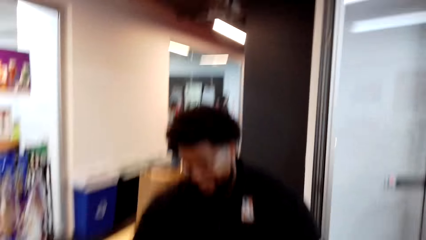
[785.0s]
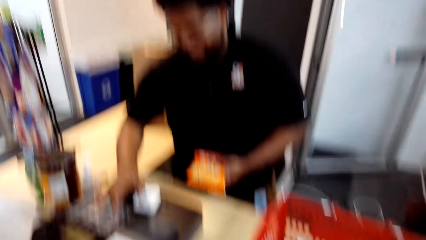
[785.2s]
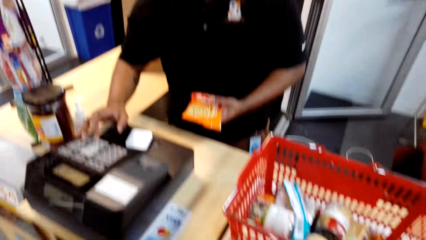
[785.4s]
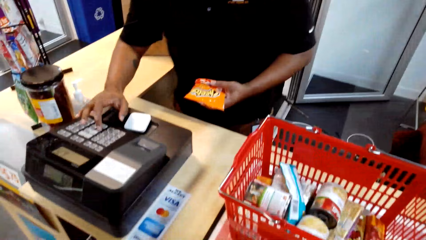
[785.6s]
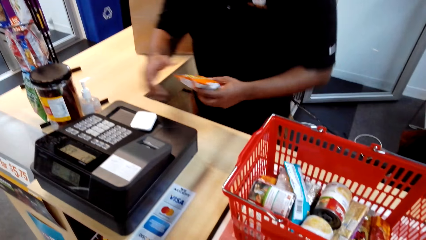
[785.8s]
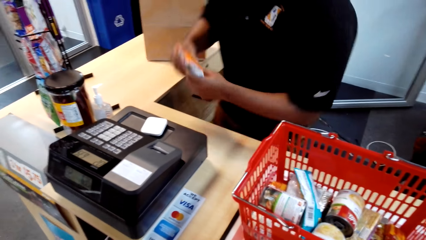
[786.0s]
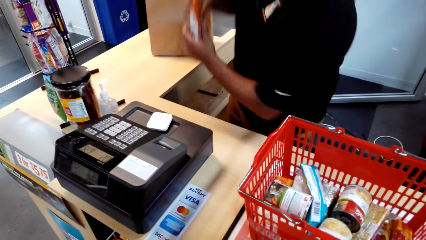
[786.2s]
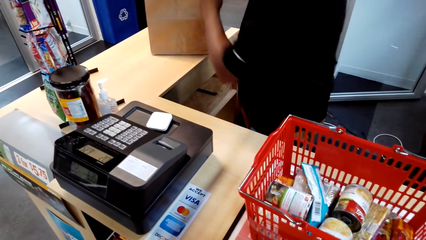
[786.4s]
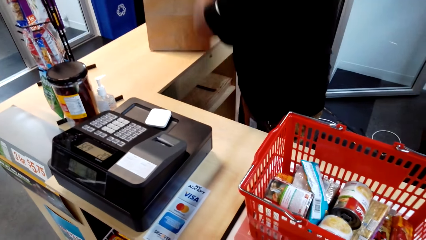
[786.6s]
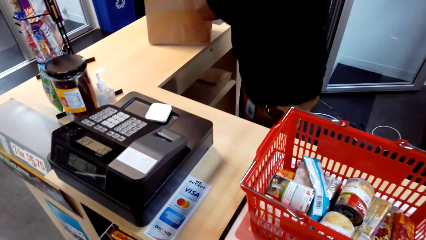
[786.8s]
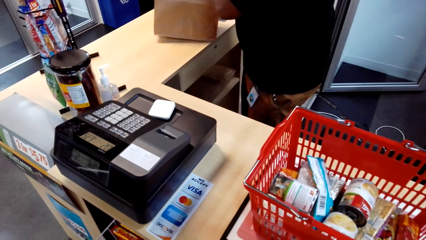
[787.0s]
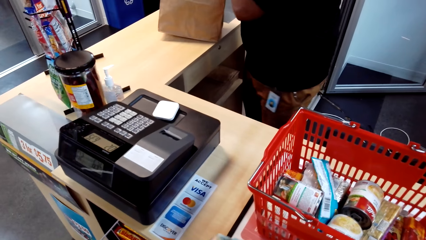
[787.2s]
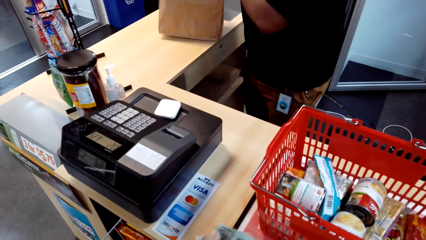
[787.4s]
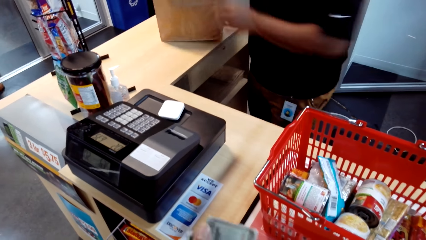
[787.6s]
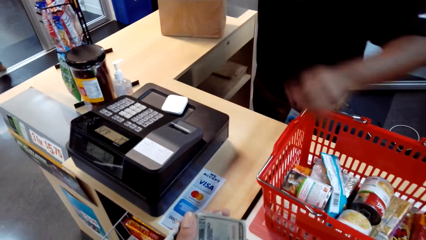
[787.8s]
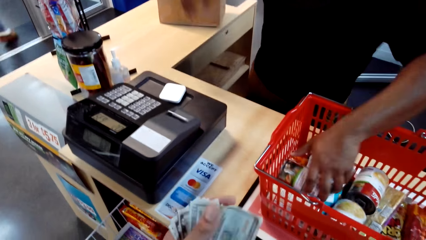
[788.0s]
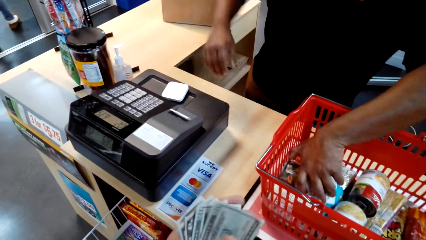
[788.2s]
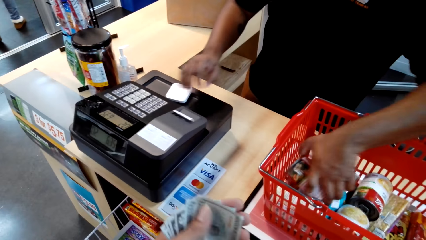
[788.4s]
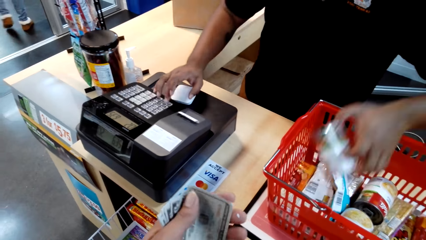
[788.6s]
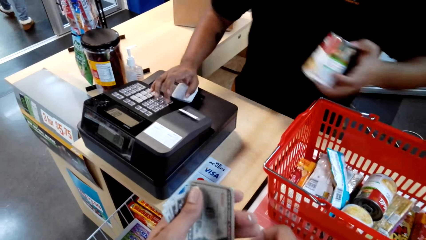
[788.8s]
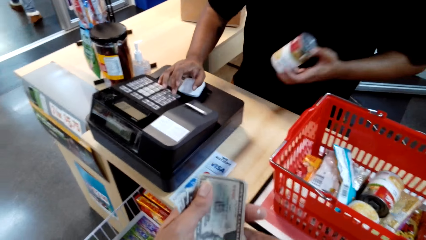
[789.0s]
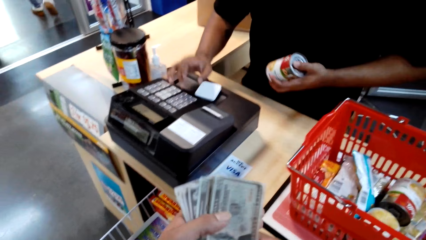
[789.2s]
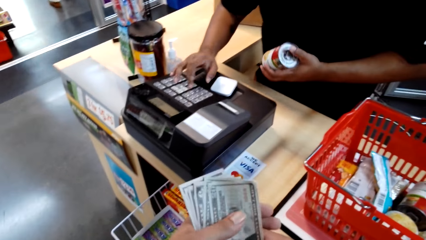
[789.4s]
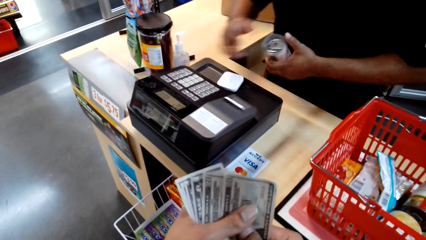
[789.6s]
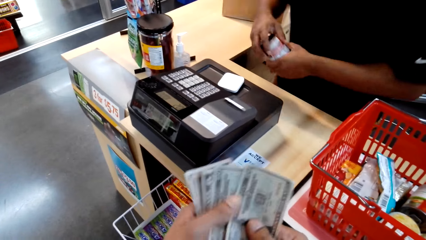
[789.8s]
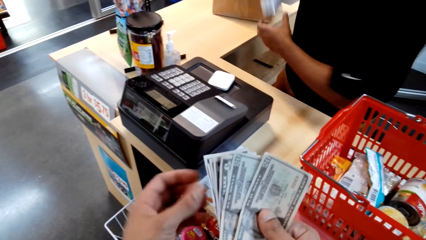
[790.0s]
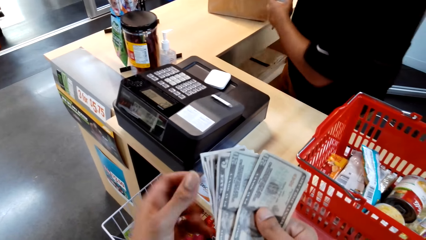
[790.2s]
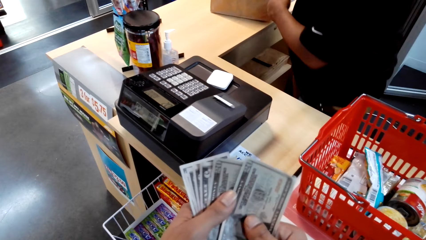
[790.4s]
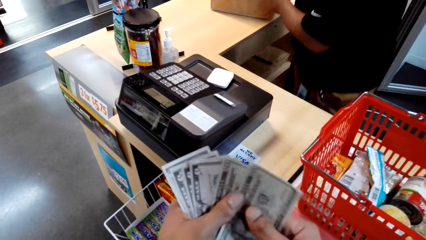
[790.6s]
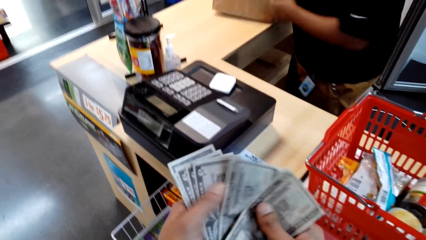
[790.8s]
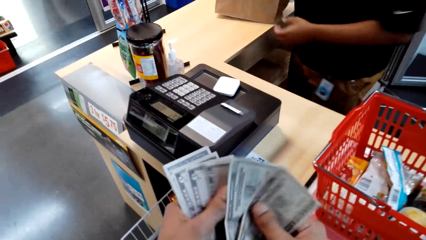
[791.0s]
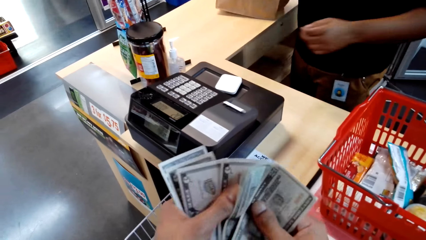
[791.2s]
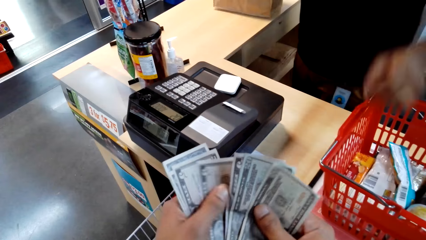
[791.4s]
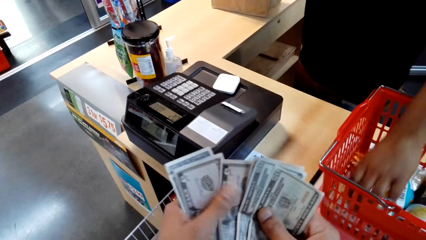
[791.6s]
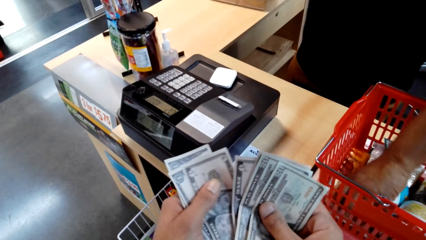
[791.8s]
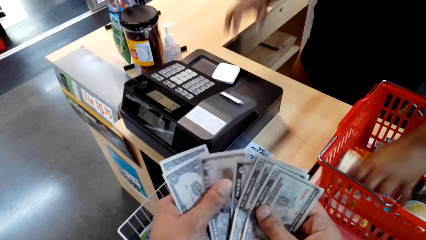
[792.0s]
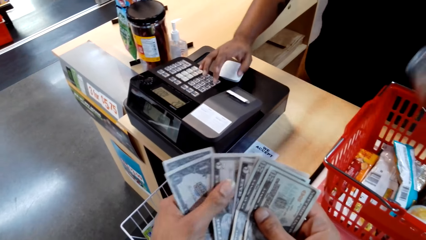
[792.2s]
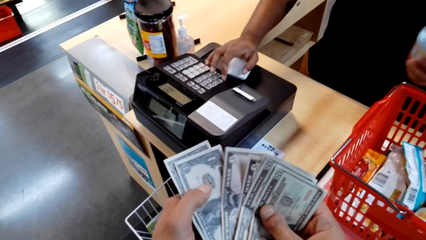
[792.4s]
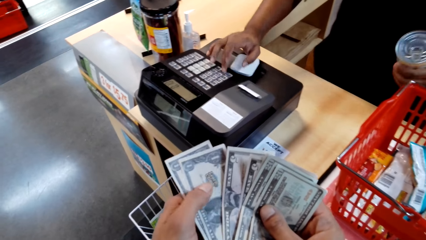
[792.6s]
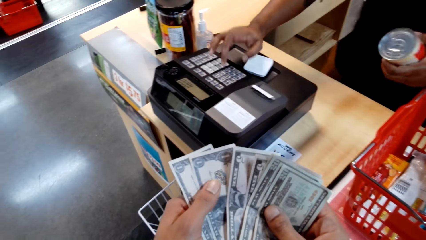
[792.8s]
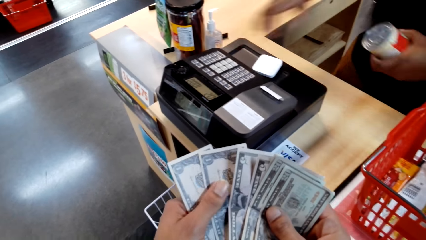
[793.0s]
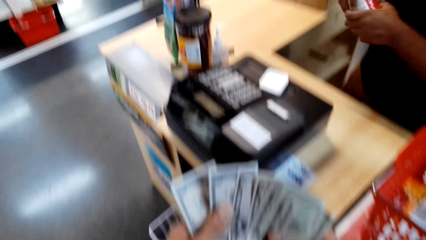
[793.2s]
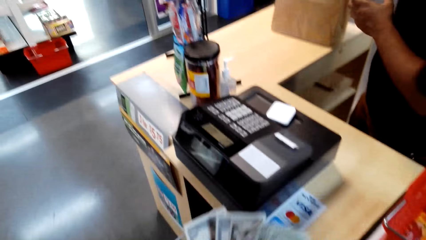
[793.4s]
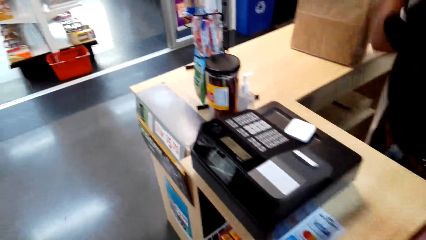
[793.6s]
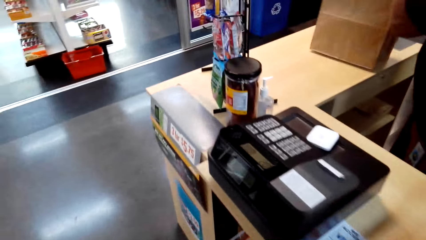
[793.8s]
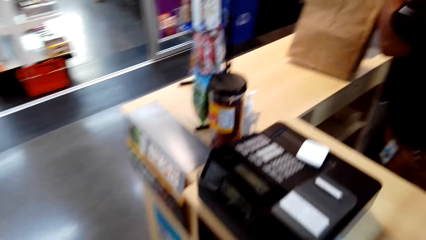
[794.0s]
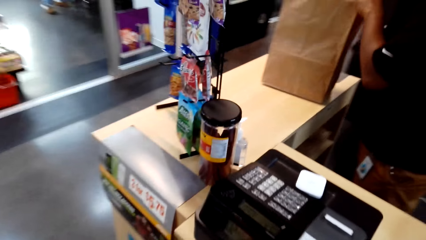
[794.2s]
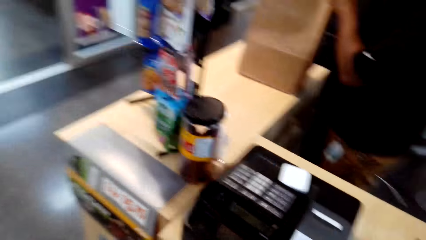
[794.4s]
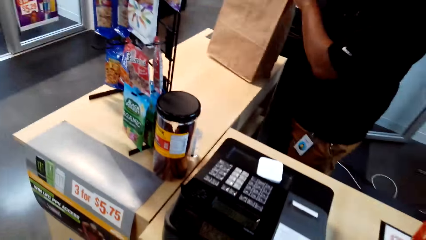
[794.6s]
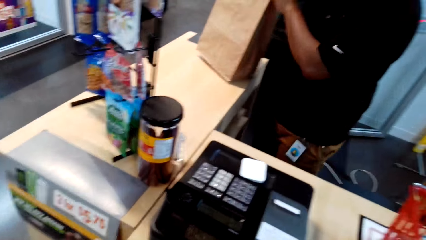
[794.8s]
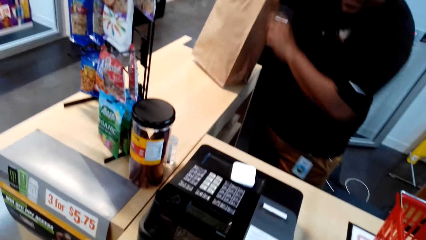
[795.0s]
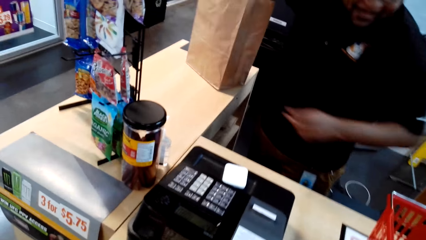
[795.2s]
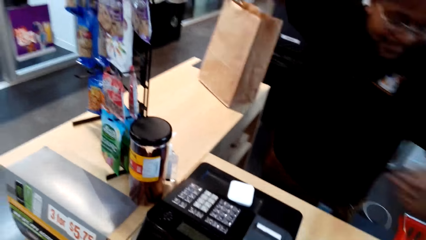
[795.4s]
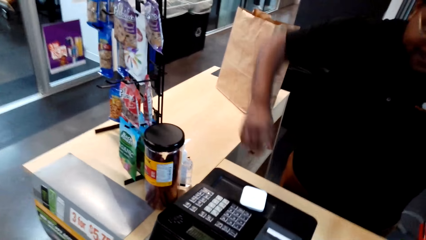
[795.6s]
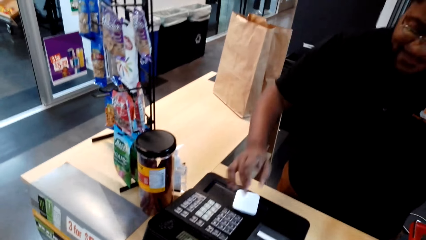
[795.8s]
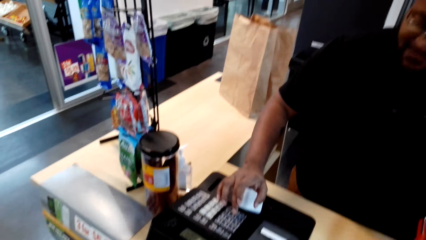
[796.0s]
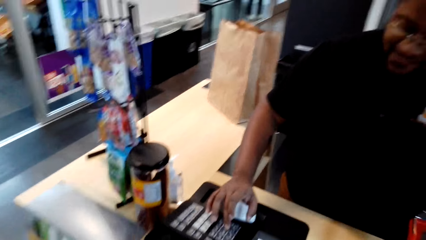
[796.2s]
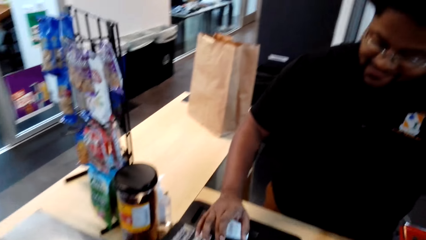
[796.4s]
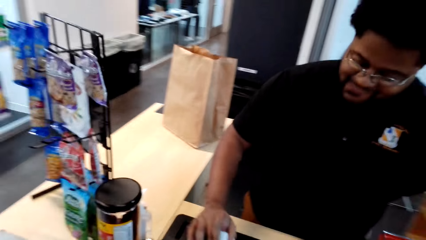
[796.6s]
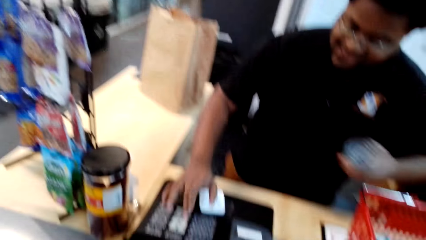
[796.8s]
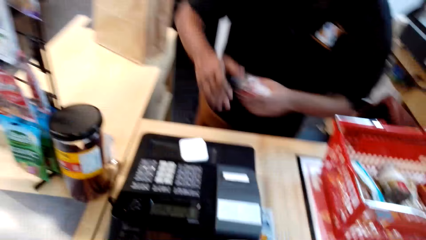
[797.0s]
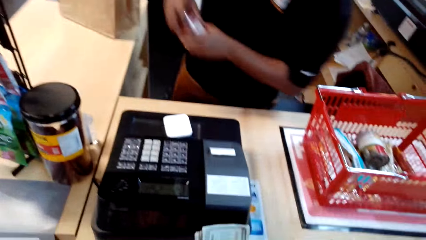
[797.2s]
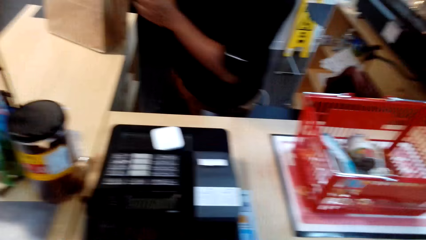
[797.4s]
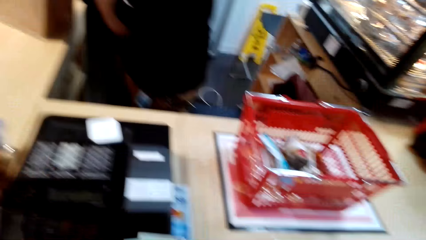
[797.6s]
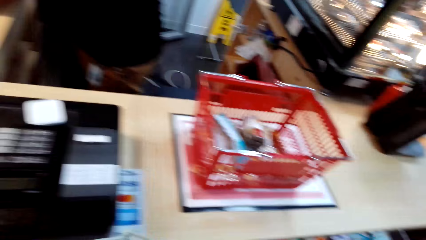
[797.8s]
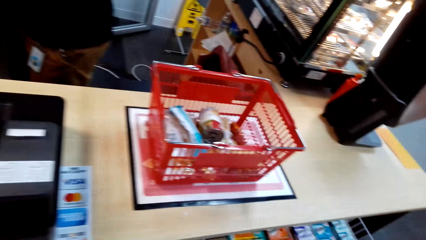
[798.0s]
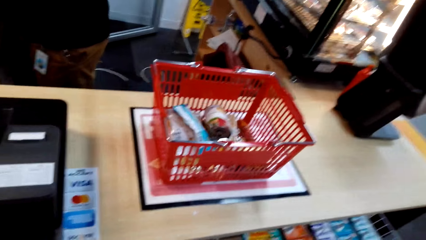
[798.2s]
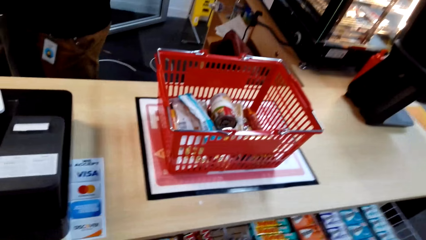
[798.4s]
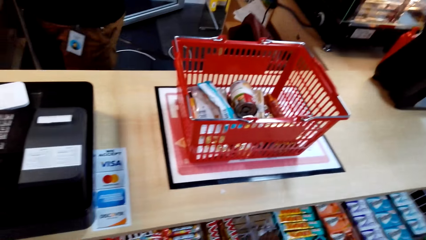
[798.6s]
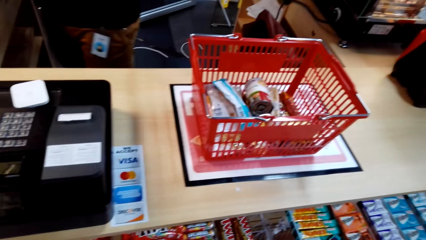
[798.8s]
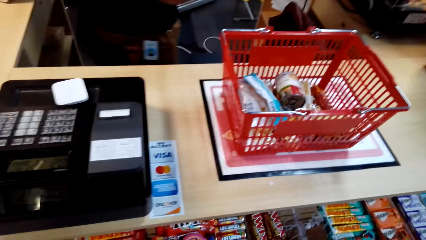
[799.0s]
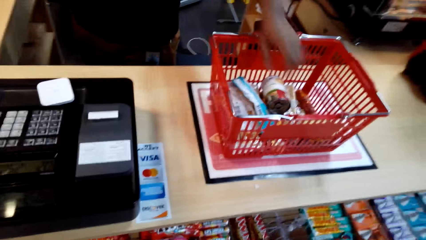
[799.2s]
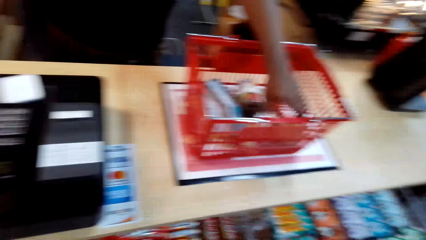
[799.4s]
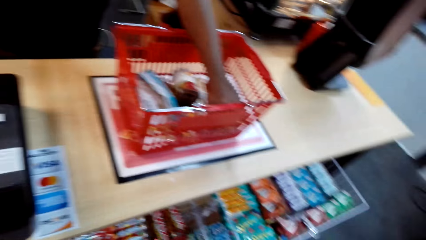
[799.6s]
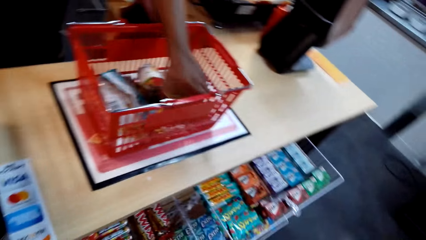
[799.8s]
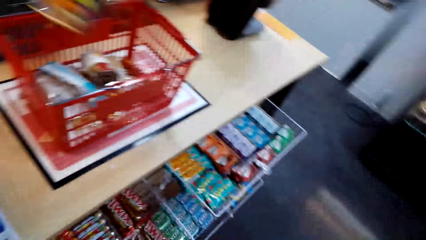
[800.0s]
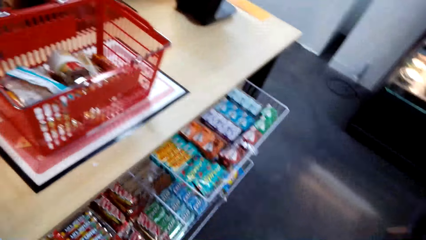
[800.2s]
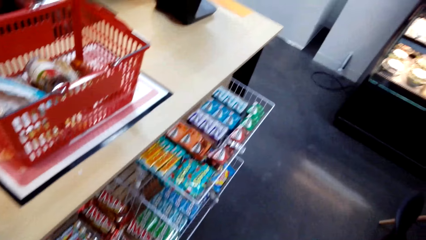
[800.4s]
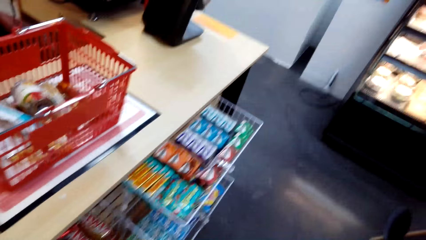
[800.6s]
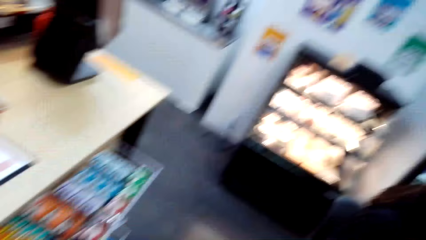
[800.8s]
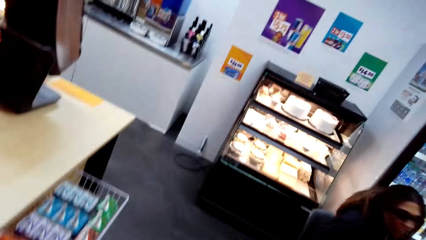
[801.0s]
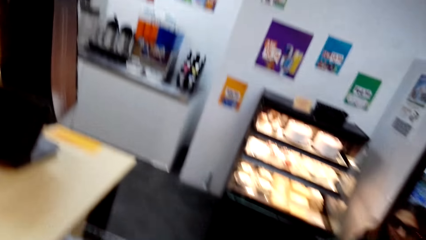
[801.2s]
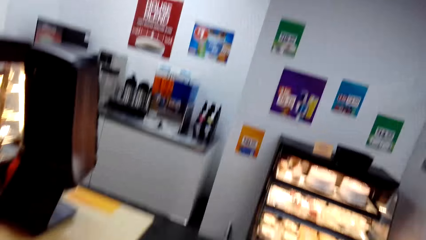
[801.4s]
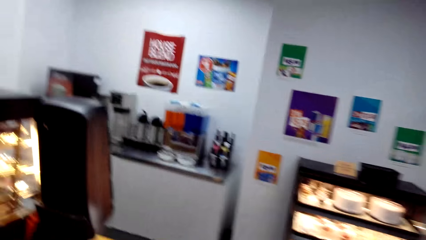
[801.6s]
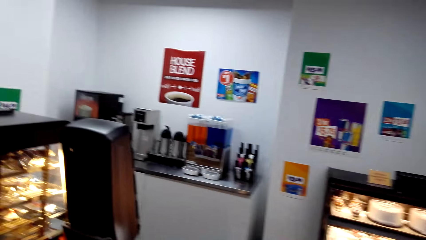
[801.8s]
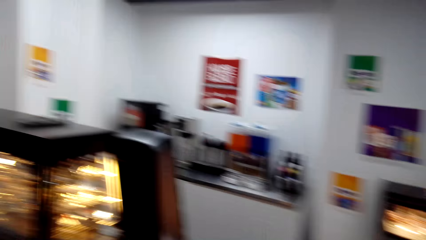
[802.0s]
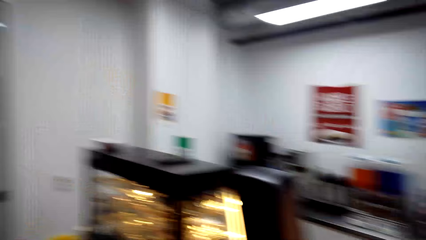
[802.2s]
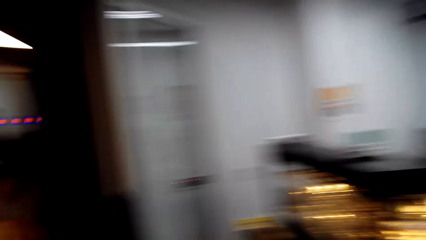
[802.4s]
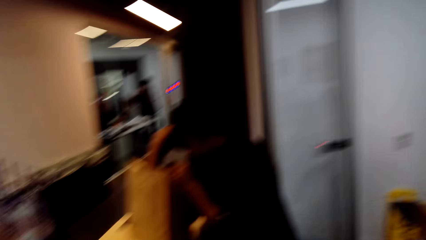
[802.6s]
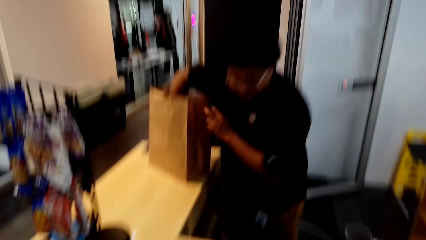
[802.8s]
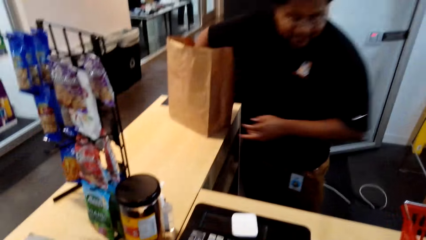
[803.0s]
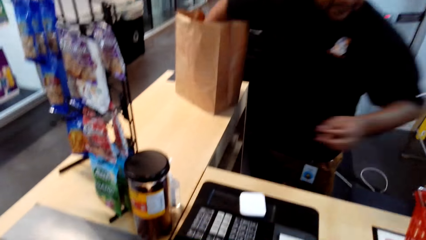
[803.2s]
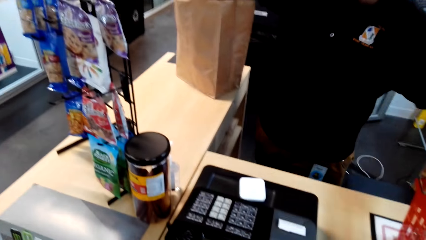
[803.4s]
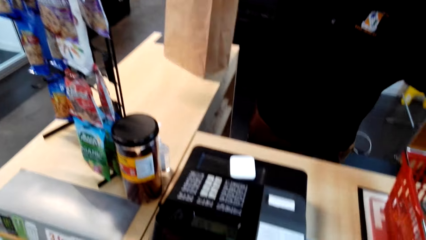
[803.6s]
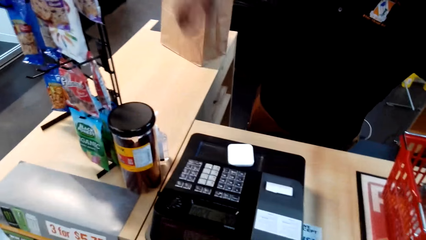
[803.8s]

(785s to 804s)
A man operates the cash register. The man removes the packet from the shopping basket. The man operates the cash register. The camera wearer counts the money in his hands. The man removes the packet from the shopping basket. The man operates the cash register. The man removes the can from the shopping basket. The camera wearer looks around.
